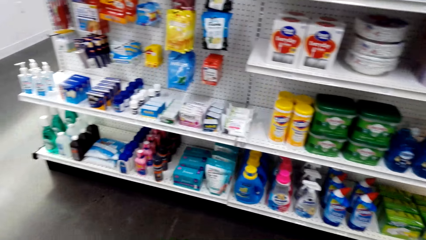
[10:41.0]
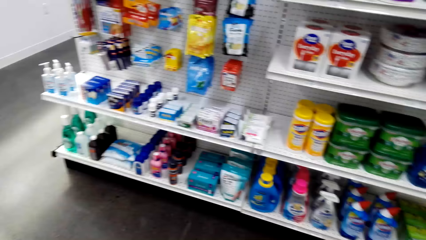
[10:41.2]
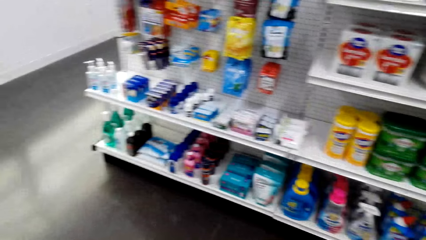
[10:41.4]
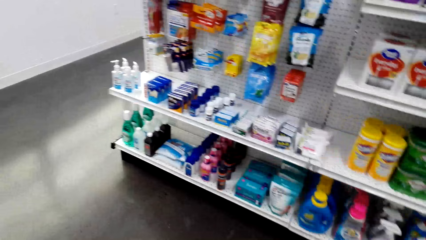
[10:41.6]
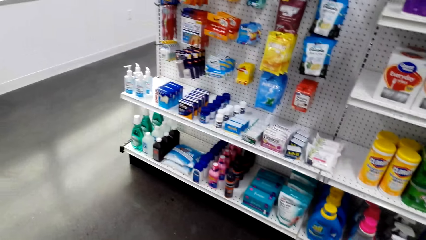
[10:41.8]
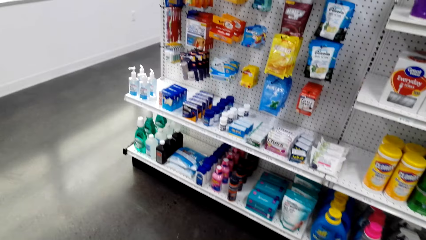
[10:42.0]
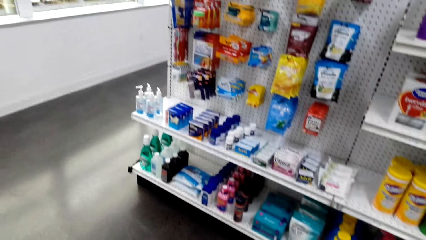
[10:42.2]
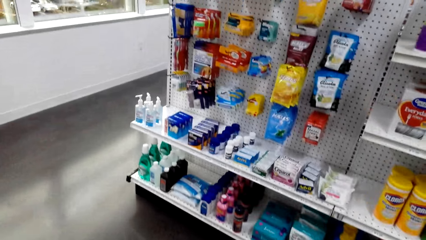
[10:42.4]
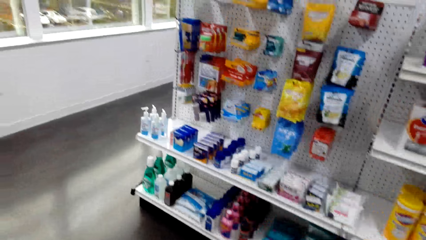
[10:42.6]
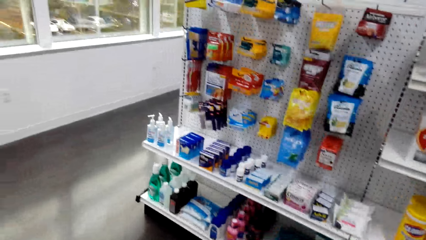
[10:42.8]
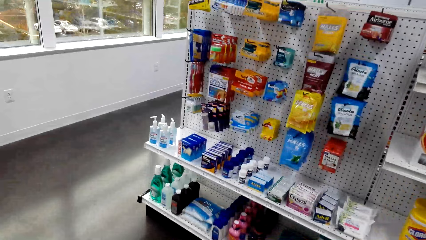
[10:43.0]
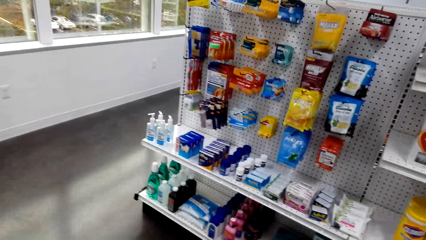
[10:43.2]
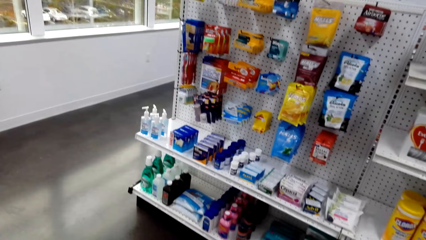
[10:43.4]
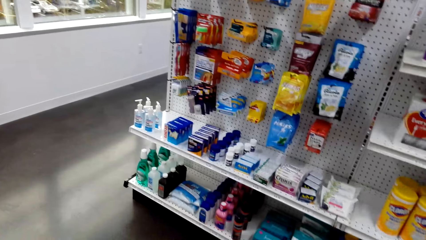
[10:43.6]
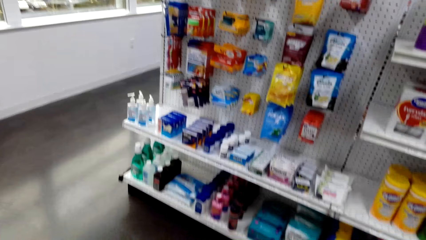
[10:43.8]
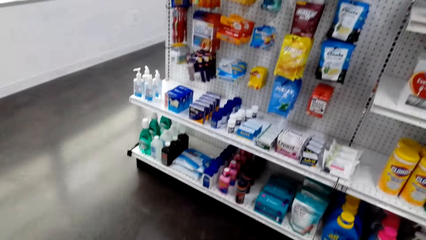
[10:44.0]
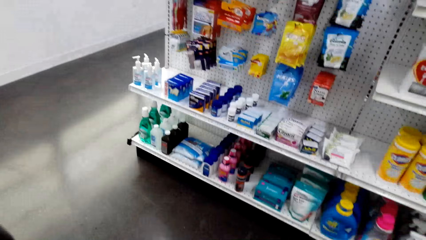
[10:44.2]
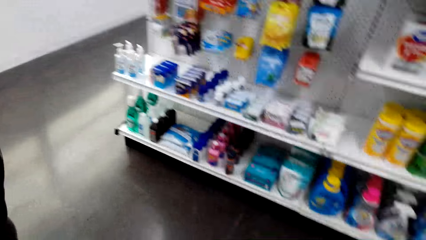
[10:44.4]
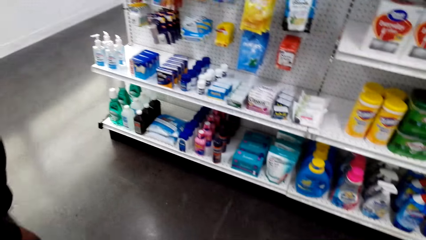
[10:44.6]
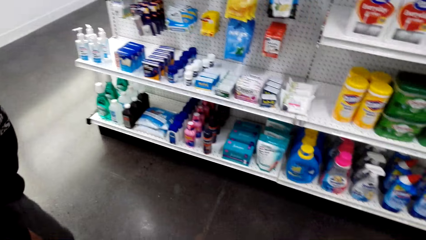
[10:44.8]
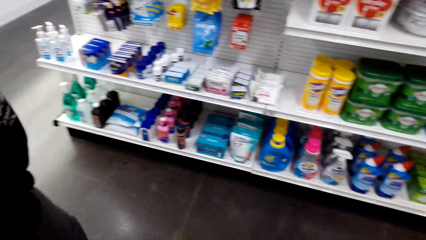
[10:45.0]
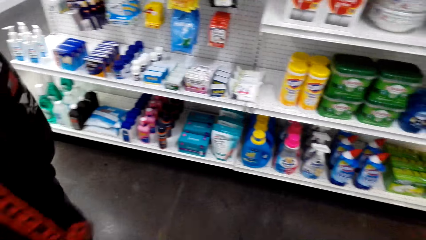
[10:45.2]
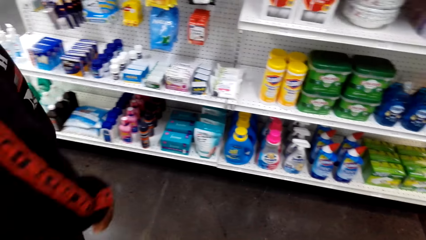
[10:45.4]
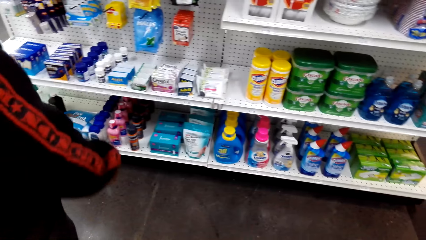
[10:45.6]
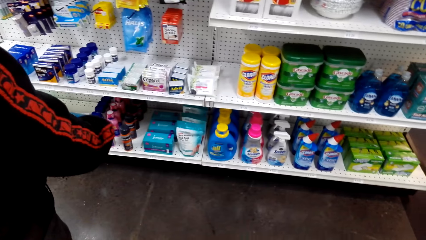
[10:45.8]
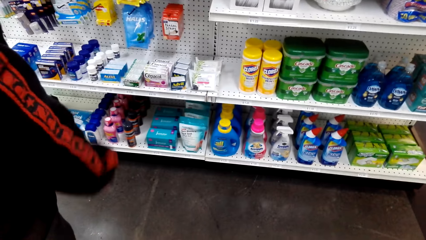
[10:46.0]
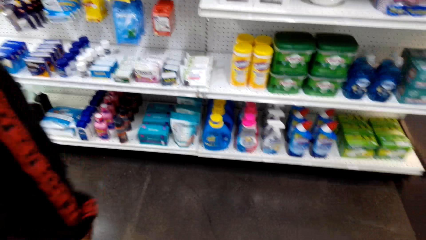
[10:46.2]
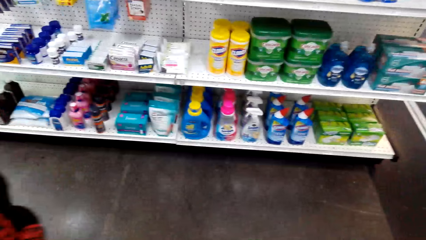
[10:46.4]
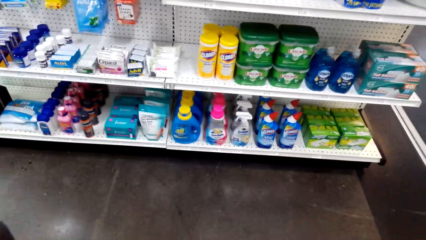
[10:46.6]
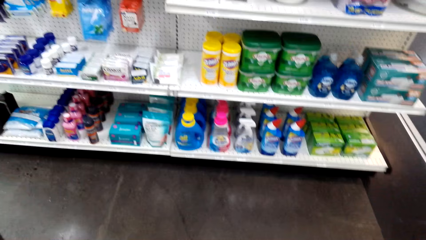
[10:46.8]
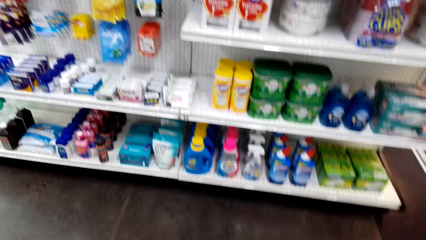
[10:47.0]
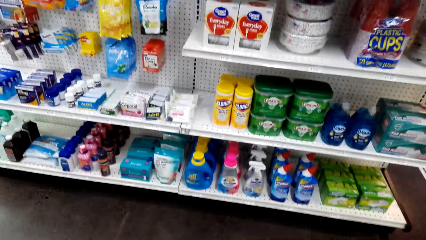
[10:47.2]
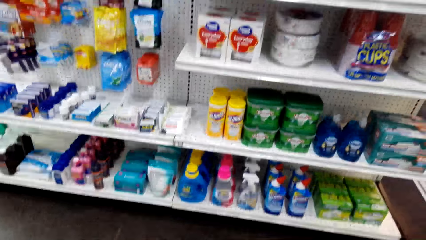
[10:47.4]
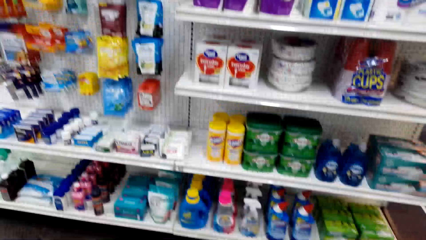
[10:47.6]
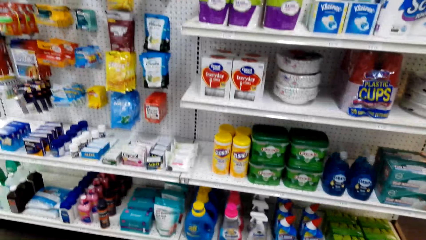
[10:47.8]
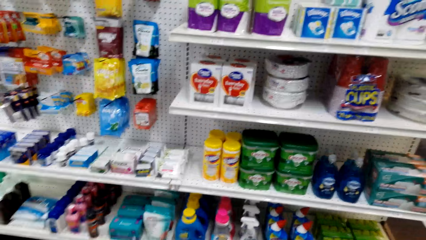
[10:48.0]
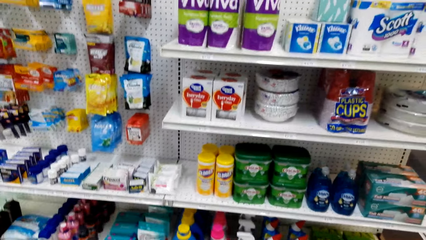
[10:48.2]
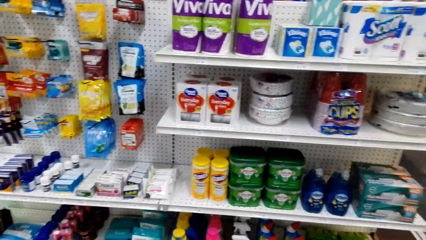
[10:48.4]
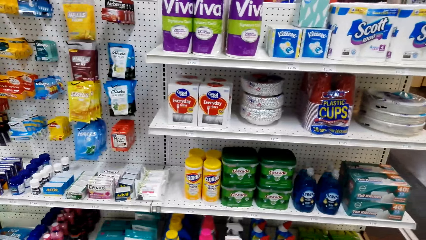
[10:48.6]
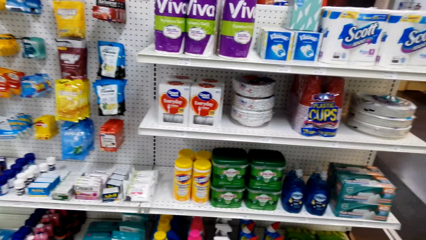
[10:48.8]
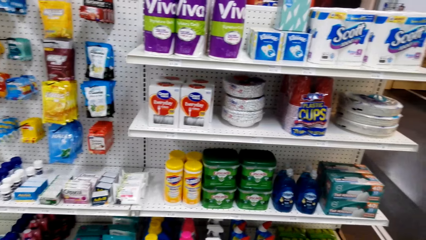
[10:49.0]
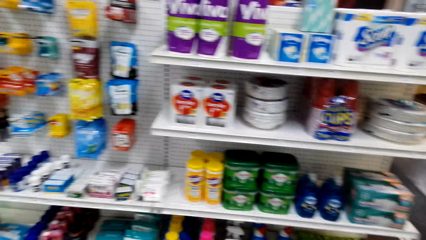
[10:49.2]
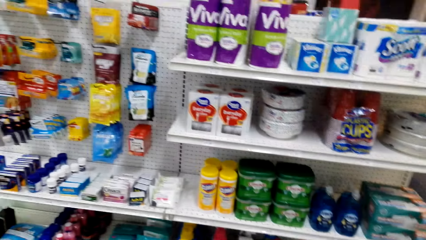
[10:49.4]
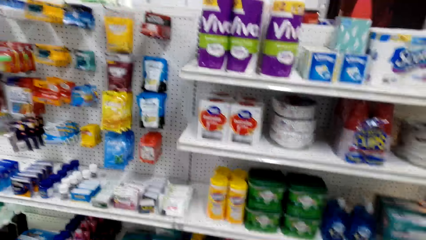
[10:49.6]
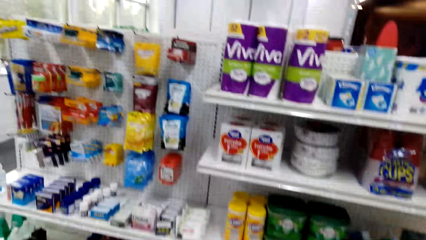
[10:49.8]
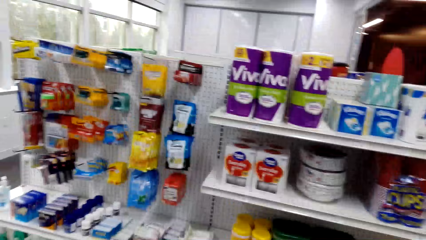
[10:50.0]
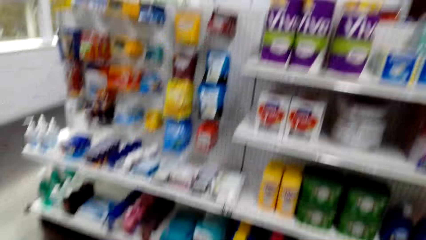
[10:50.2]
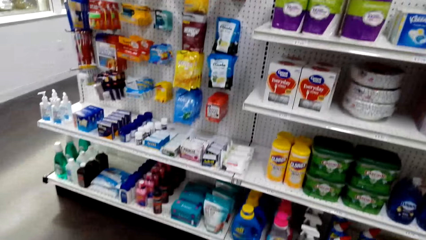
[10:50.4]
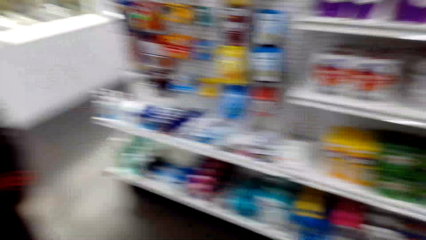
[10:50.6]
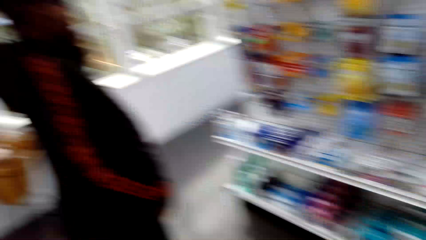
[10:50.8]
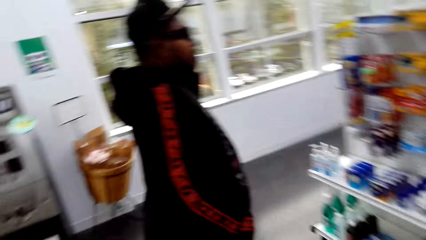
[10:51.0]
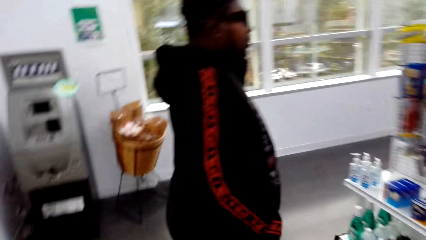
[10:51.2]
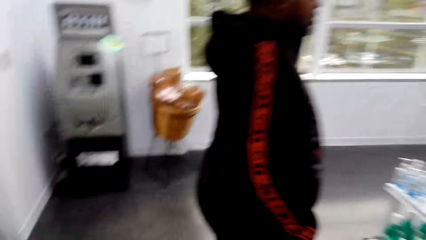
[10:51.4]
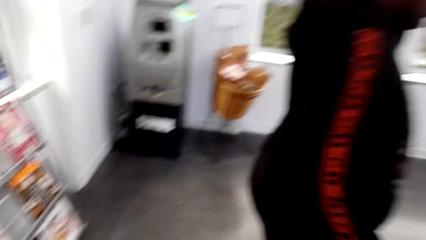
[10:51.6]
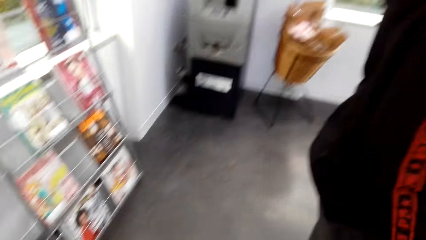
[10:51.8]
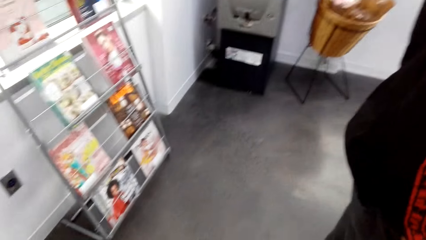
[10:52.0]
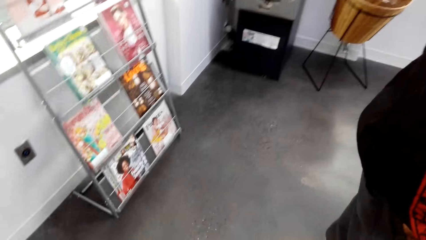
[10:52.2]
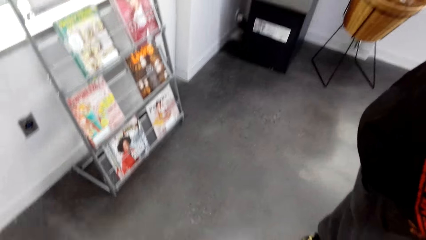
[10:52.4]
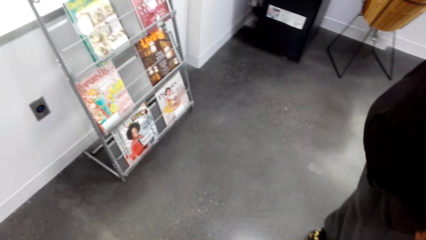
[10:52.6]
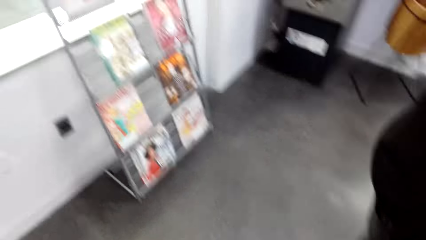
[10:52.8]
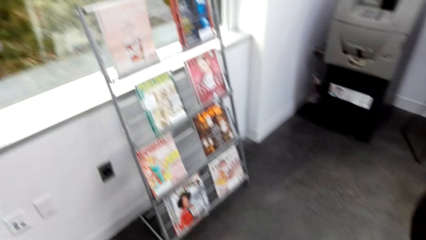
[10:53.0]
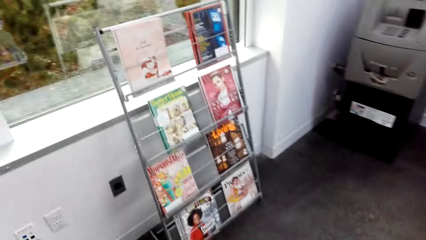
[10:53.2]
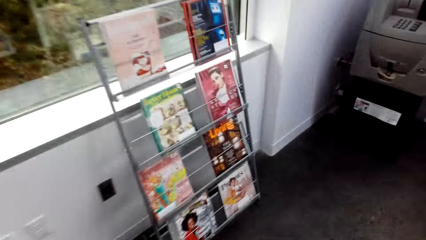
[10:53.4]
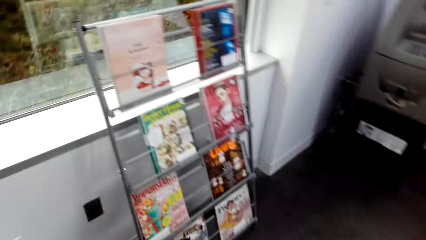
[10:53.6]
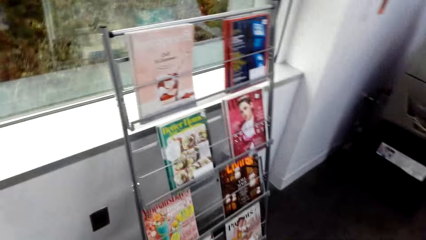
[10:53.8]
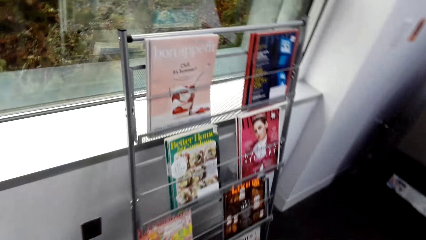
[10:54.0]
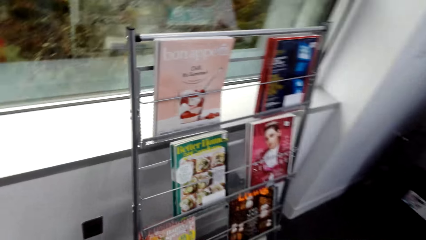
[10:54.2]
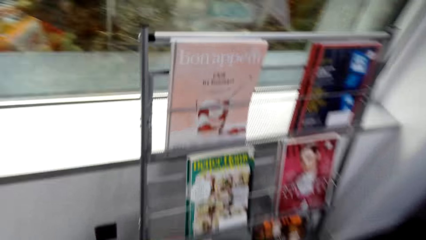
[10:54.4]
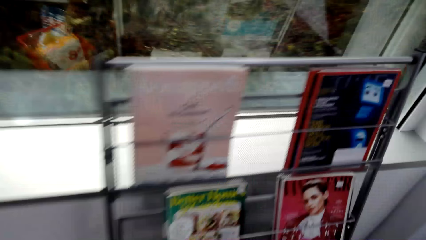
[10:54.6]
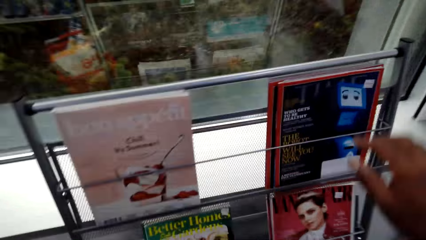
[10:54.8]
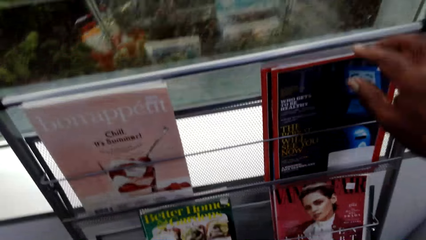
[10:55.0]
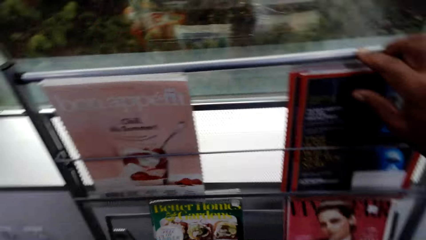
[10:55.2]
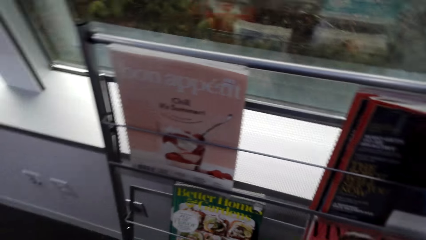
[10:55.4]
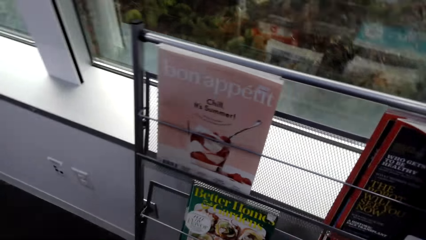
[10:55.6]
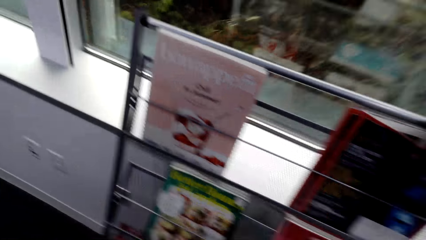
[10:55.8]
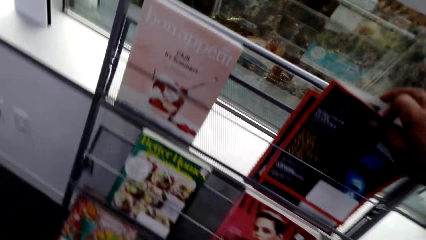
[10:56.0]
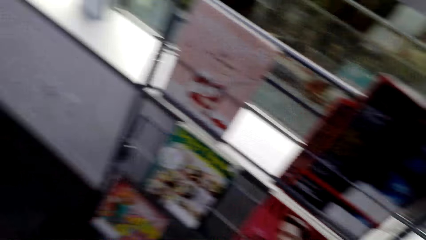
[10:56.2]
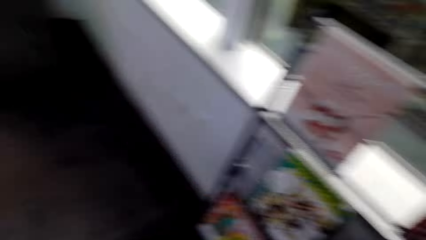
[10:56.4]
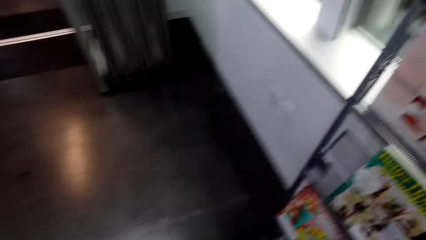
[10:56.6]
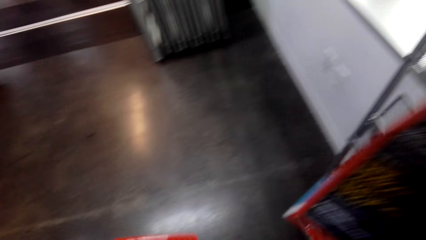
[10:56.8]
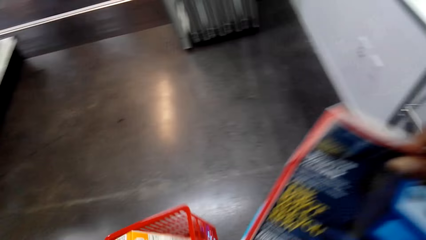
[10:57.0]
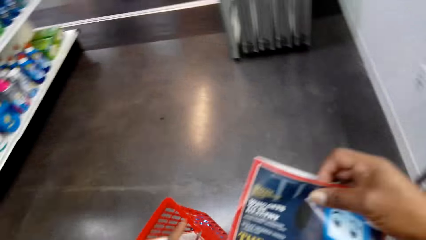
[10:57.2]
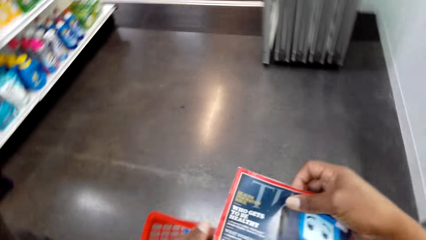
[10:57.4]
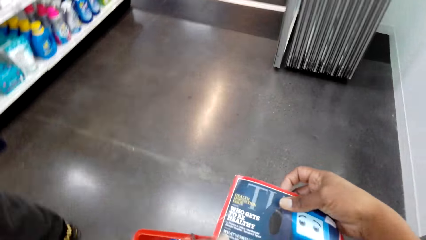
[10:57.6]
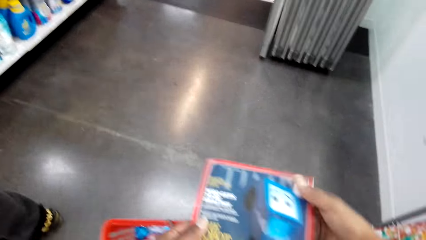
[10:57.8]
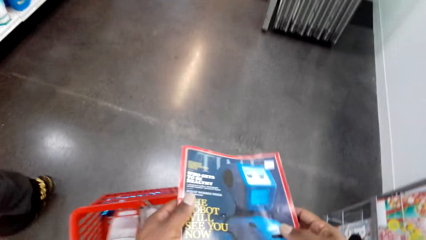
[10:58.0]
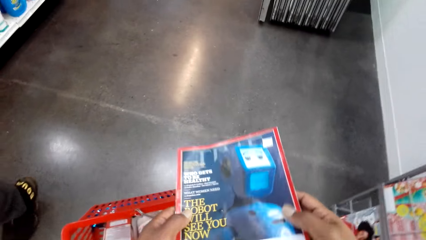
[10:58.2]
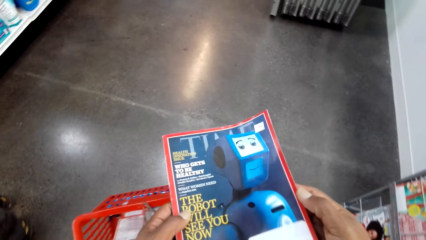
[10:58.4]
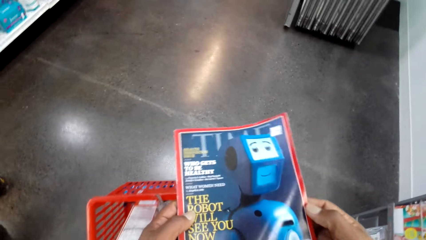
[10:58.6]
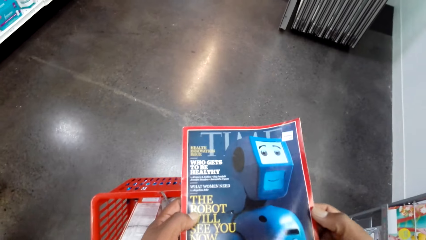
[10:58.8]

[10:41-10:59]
The camera wearer looks around. They walk at the supermarket. They pick up a magazine. They touch the magazines. They stop walking.
